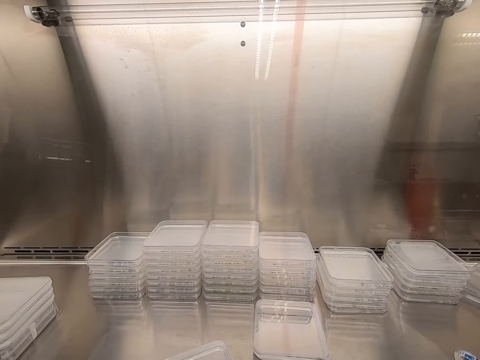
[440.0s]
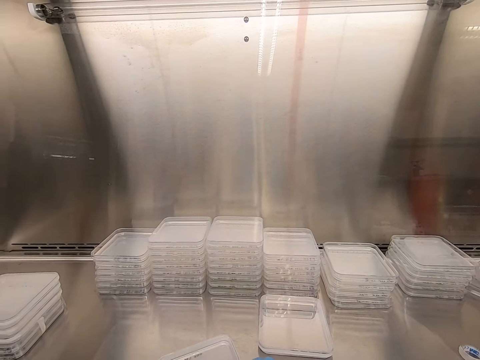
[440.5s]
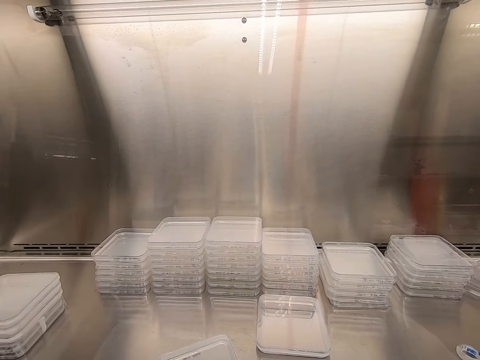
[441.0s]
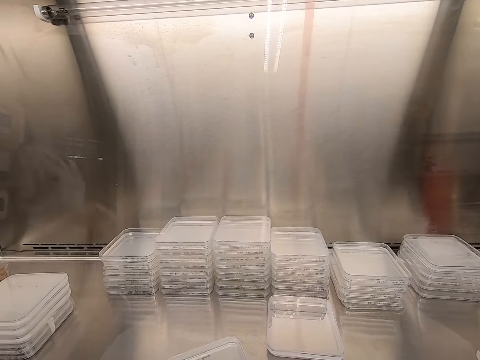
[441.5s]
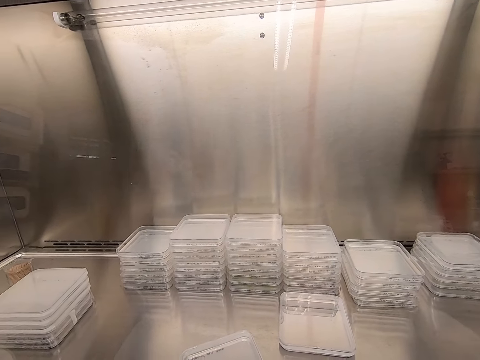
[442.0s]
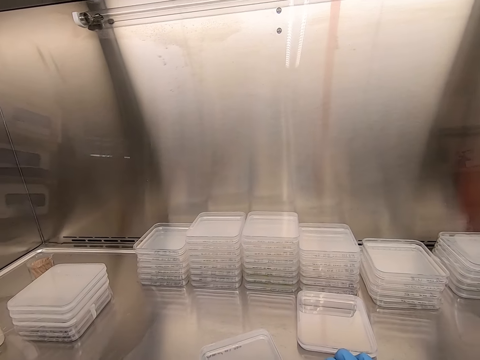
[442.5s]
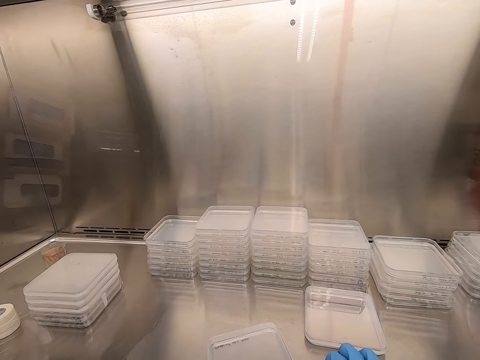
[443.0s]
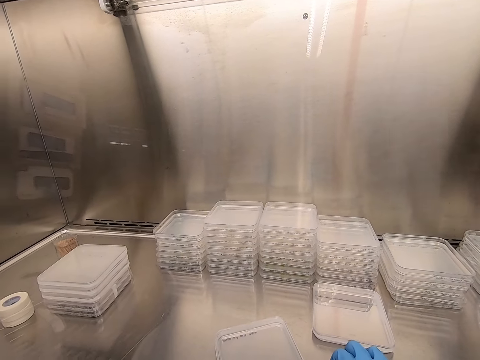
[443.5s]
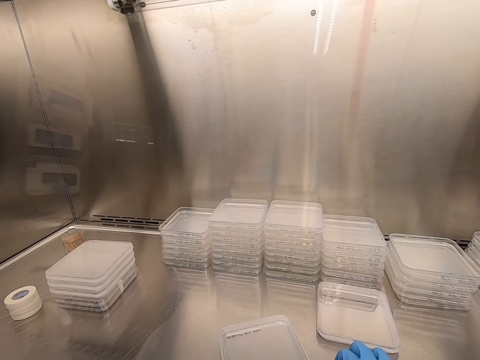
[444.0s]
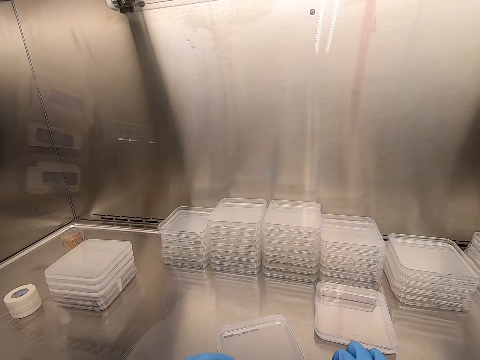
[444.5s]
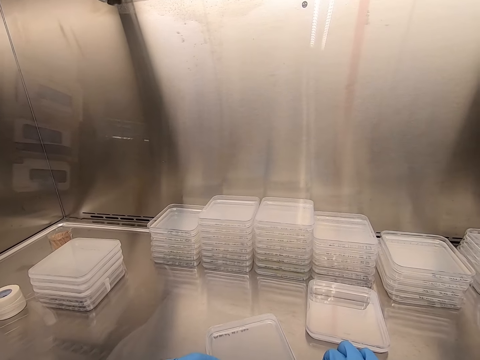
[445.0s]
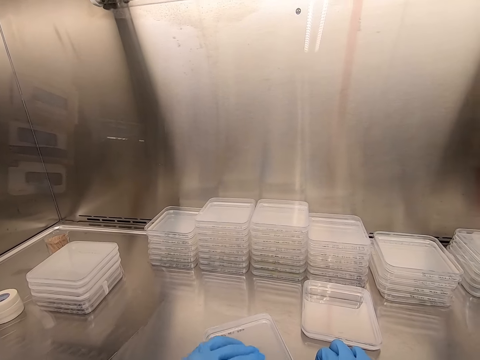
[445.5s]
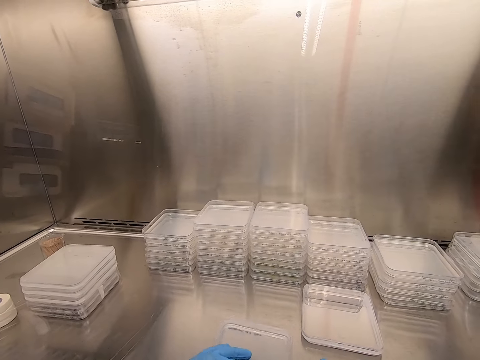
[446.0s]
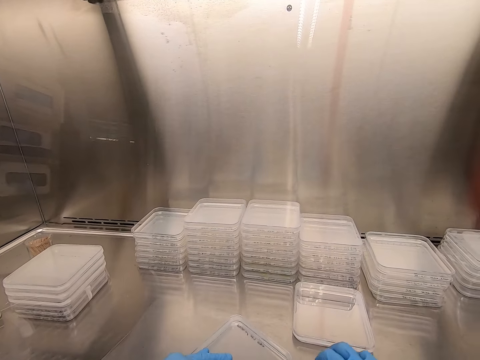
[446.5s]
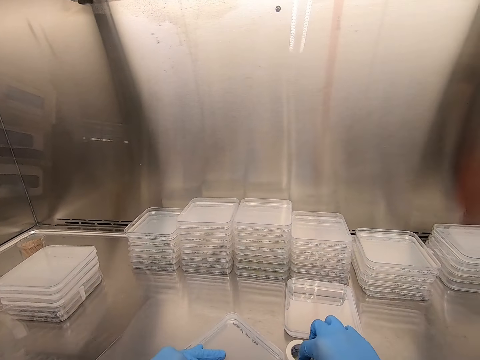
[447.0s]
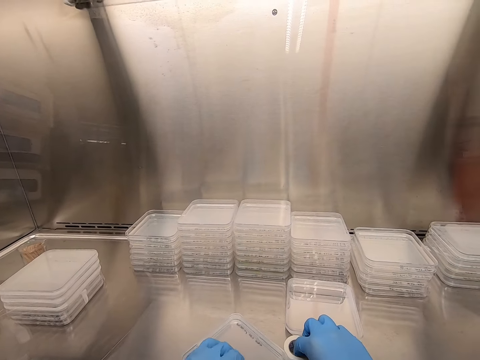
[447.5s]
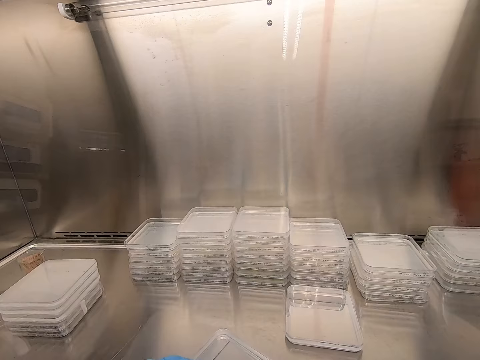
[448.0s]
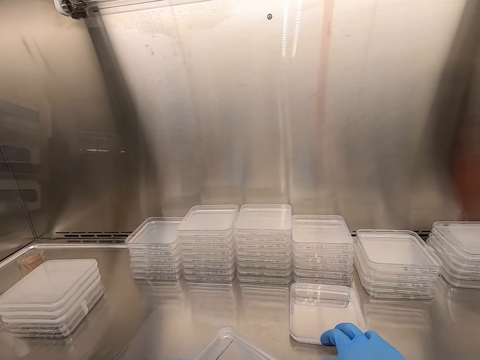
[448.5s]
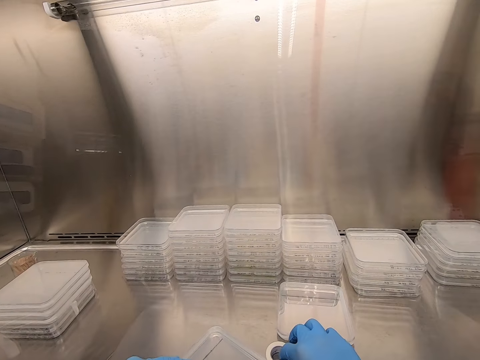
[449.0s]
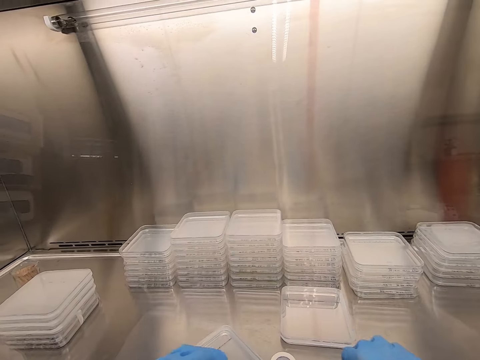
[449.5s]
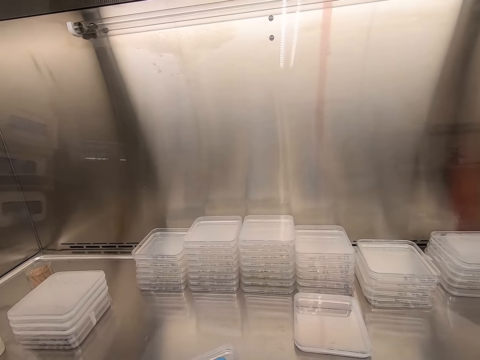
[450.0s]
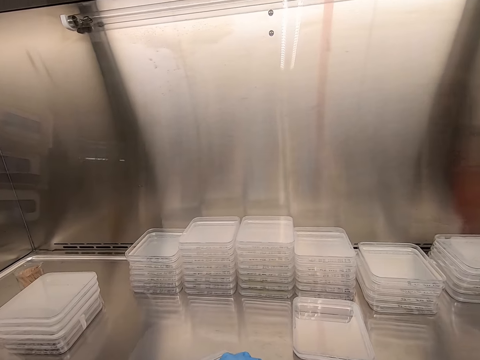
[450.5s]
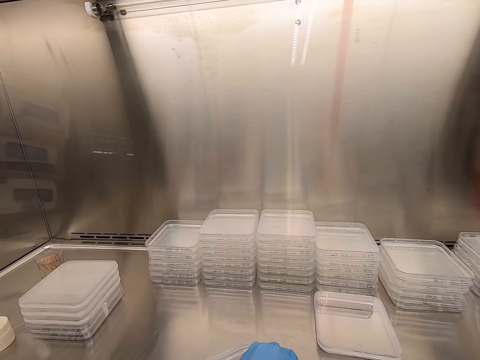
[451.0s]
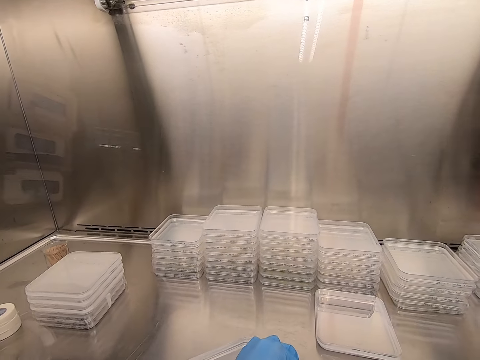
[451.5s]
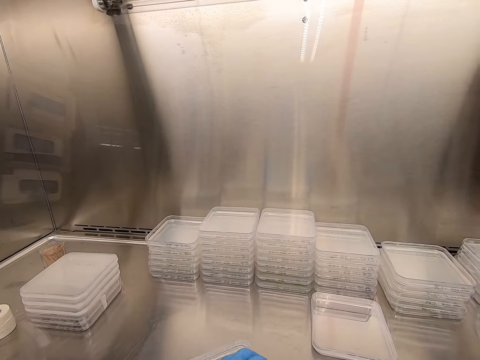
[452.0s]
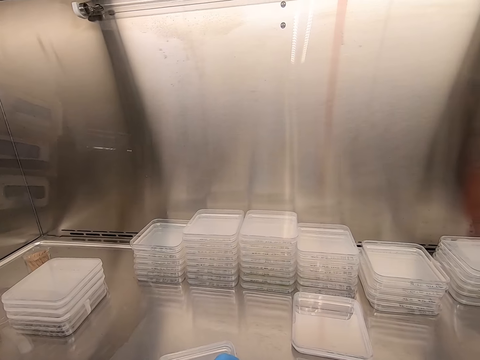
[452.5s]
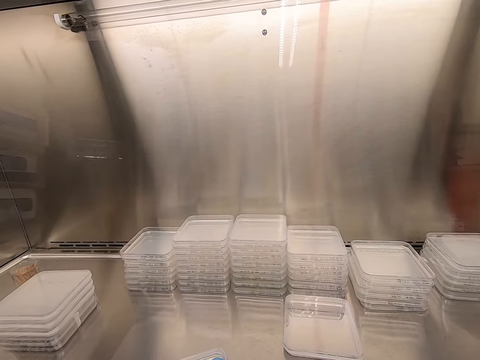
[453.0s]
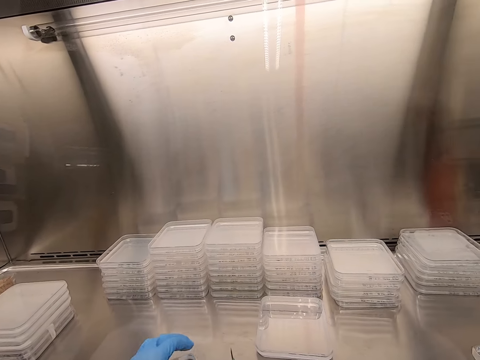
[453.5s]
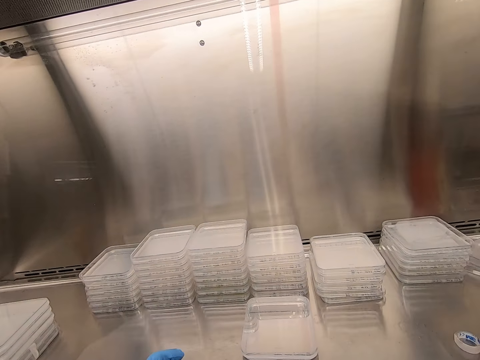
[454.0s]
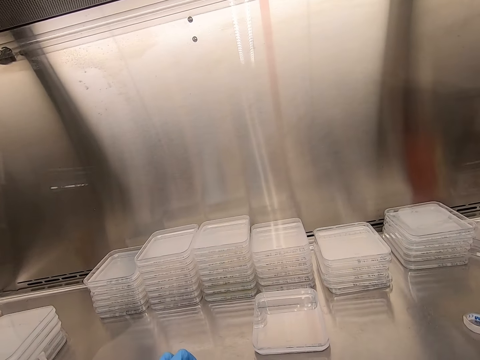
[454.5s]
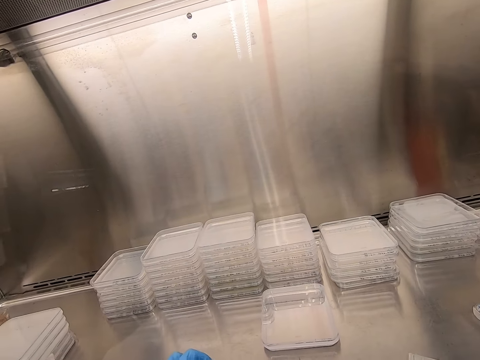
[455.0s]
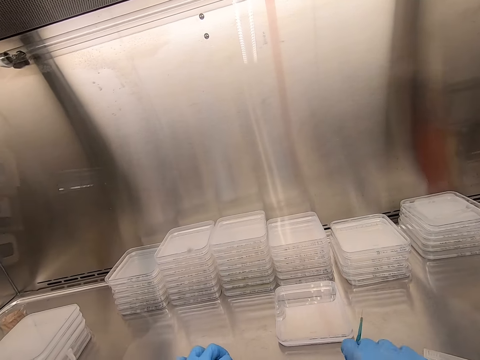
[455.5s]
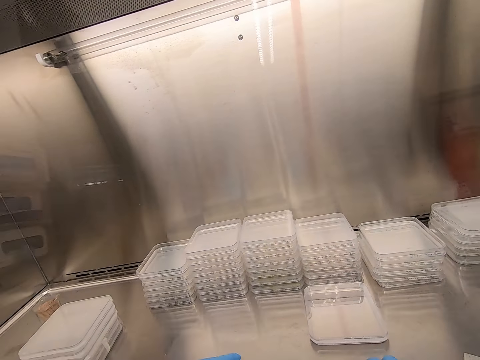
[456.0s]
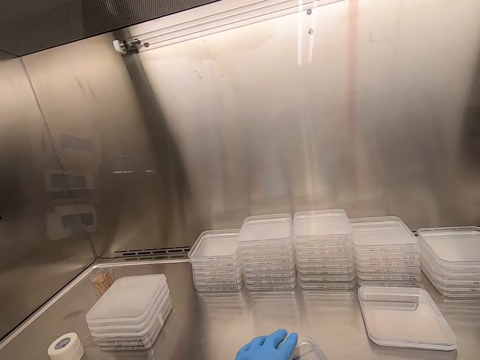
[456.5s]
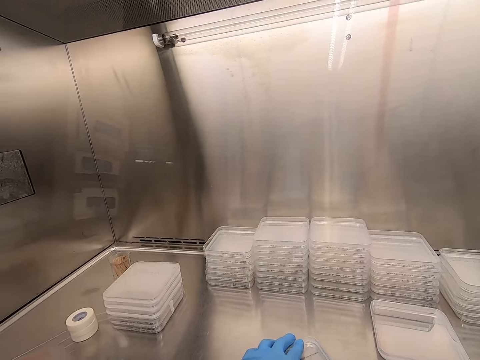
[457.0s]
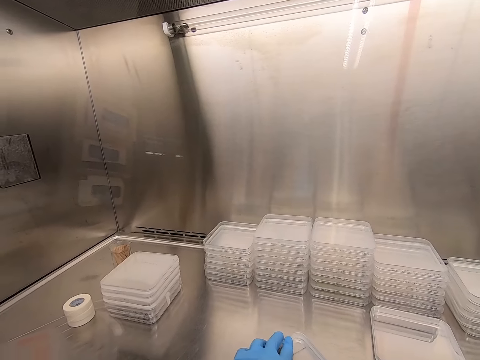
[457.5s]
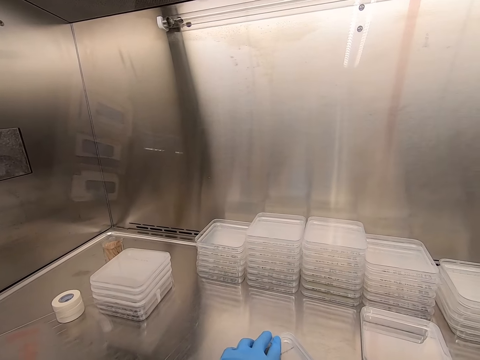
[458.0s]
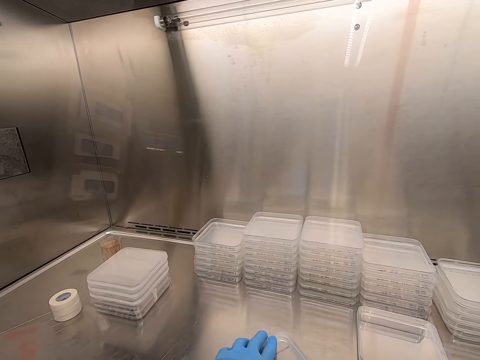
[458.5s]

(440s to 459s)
The camera wearer seals the lid with cello tape. They cut the cello tape on the plastic lid.

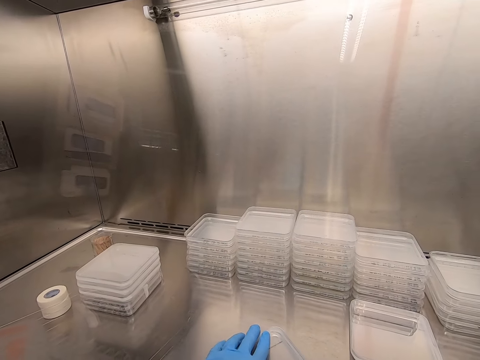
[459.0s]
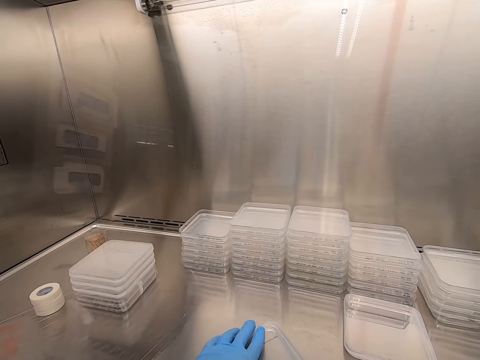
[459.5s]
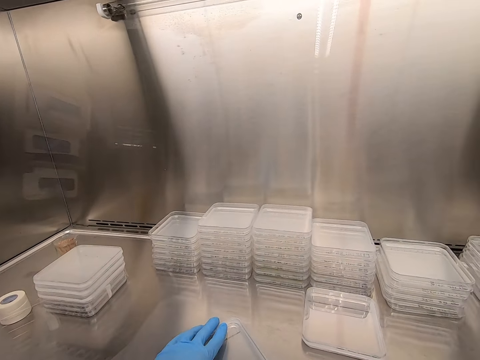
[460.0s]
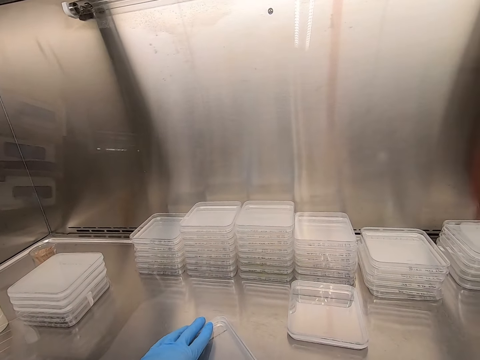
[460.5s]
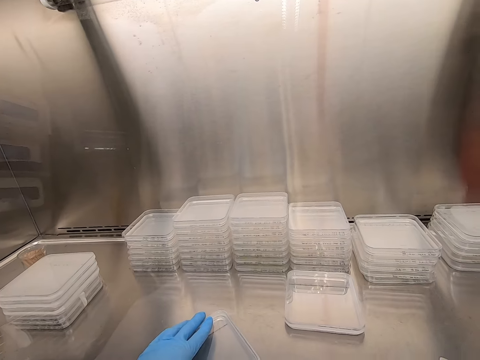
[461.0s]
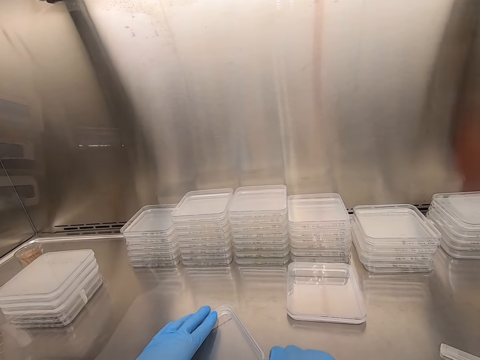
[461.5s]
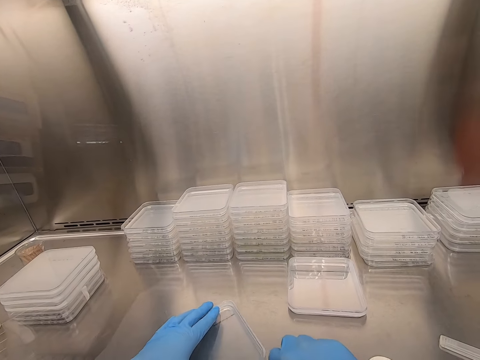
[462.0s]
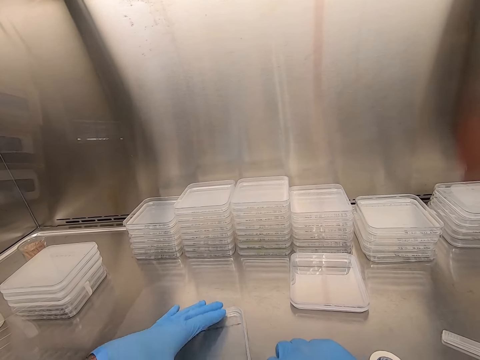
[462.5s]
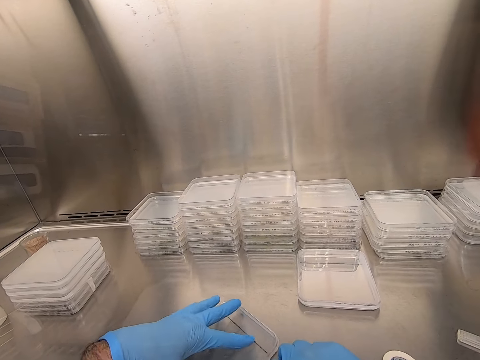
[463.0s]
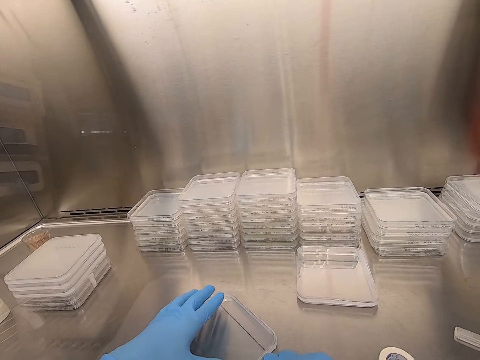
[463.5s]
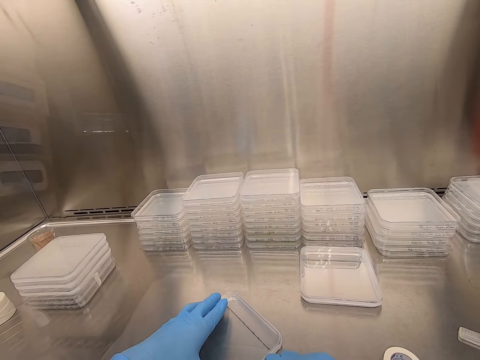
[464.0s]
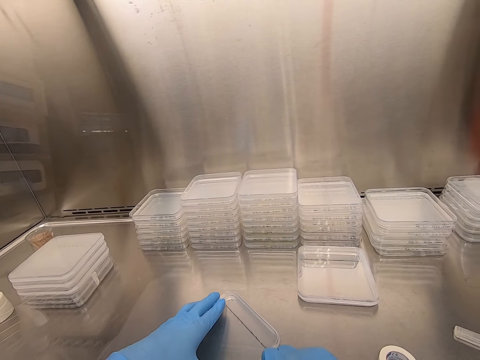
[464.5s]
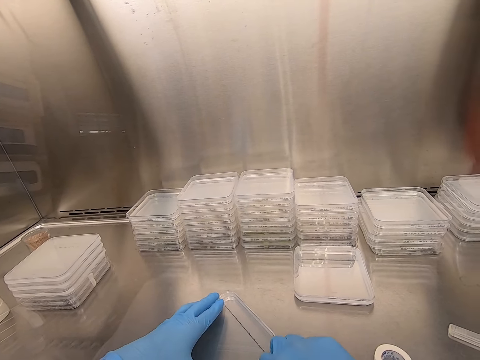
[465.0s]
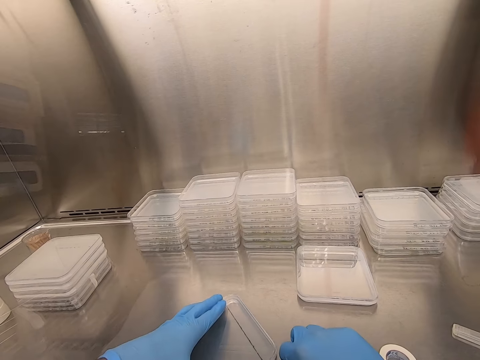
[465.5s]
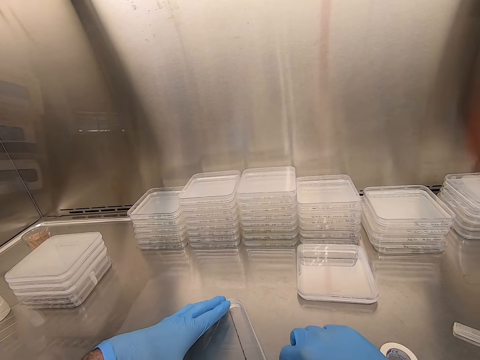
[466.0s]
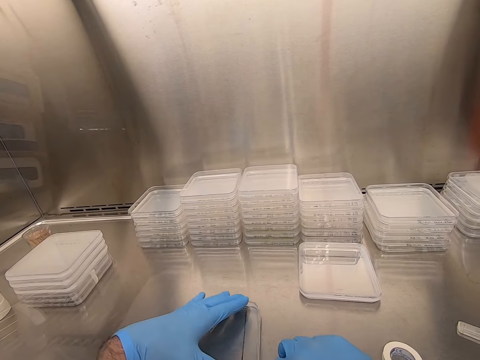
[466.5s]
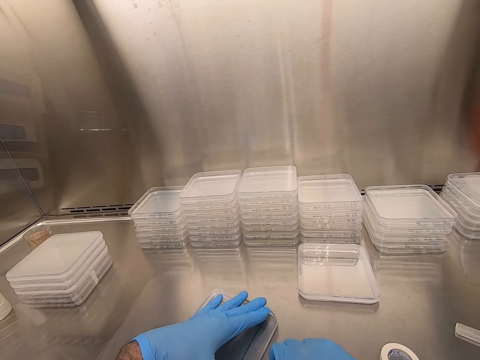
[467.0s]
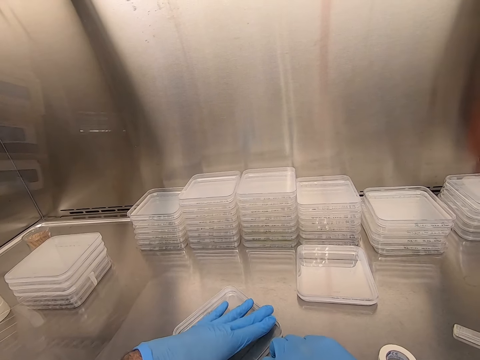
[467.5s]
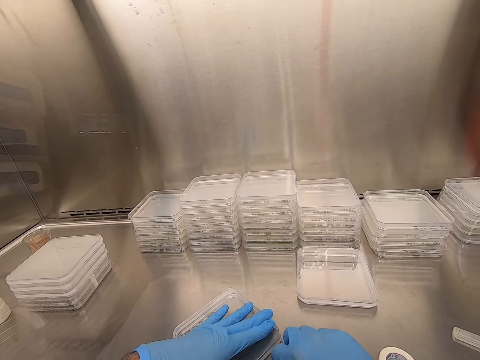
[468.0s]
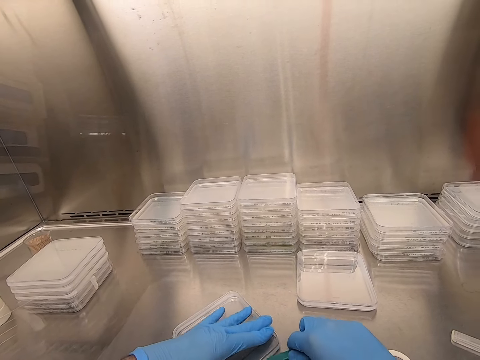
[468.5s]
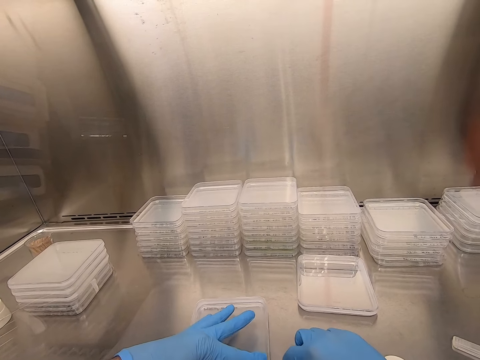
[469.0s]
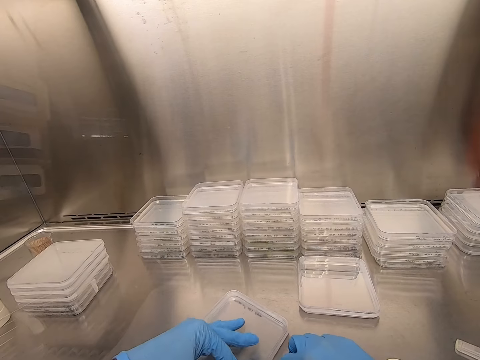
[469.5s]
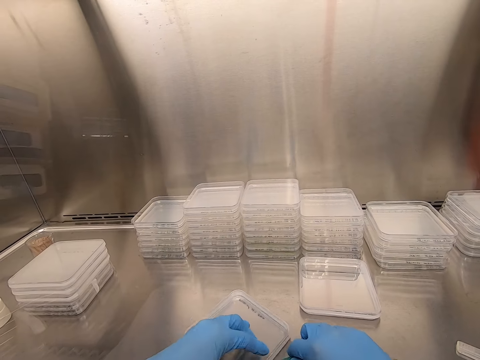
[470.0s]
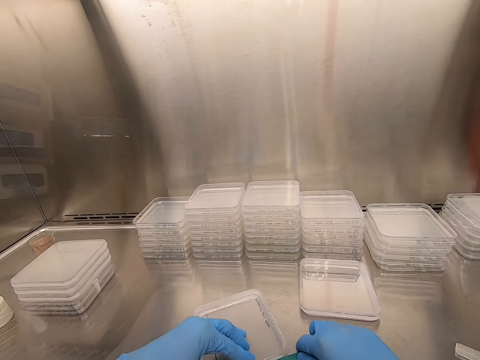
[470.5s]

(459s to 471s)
The camera wearer seals the lid with cello tape.
